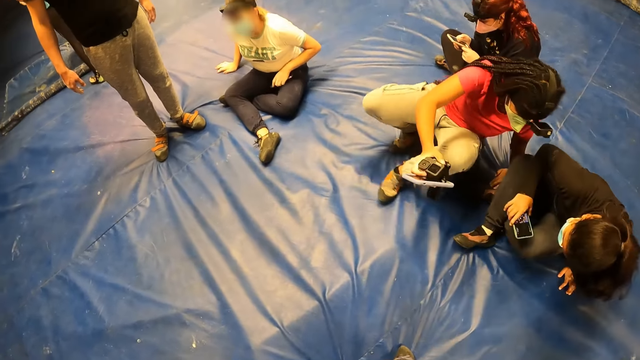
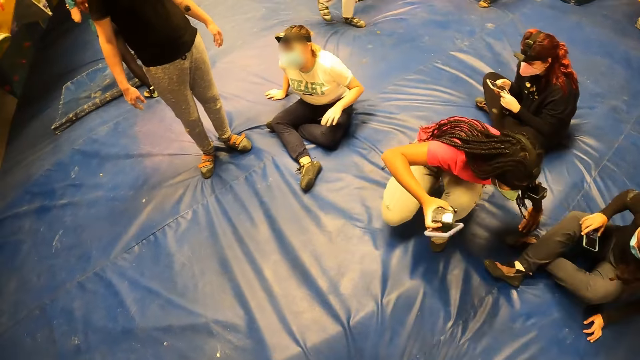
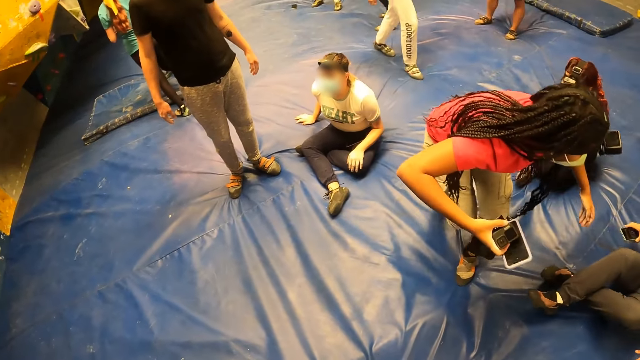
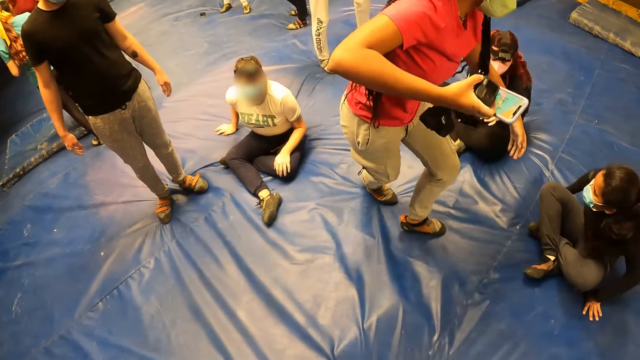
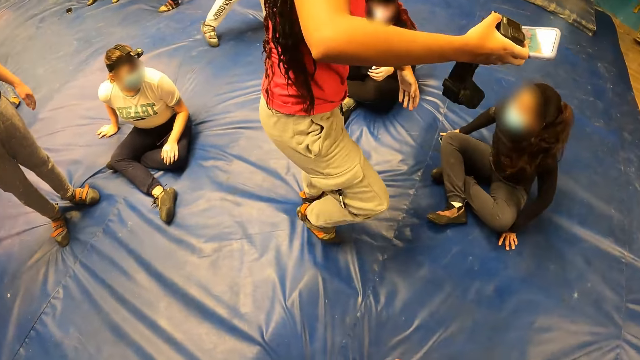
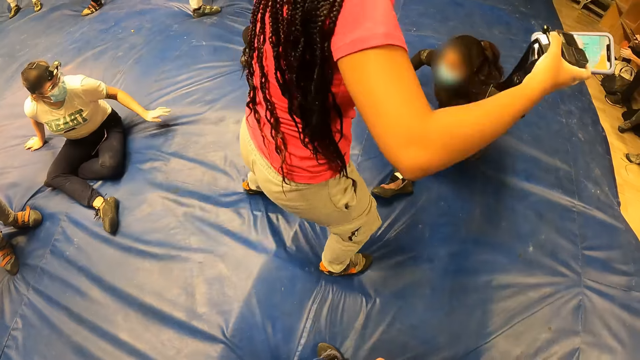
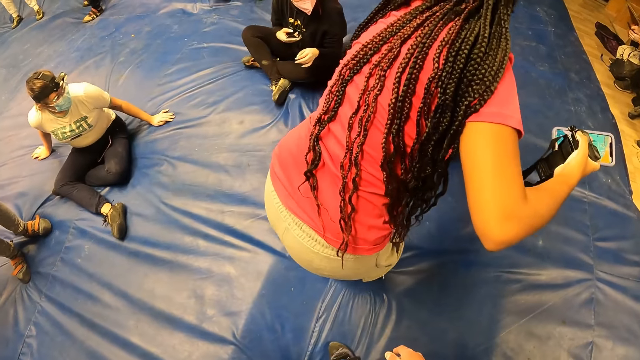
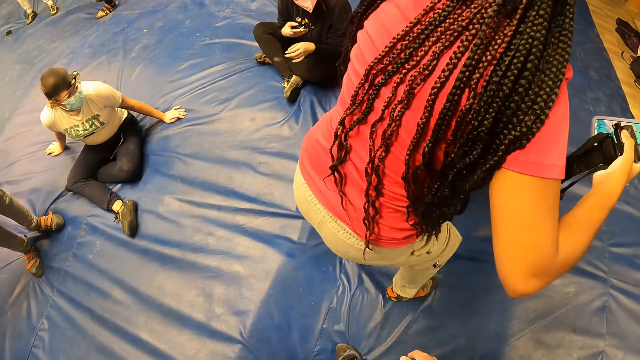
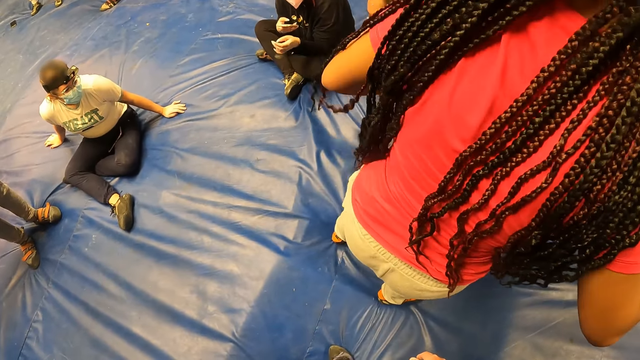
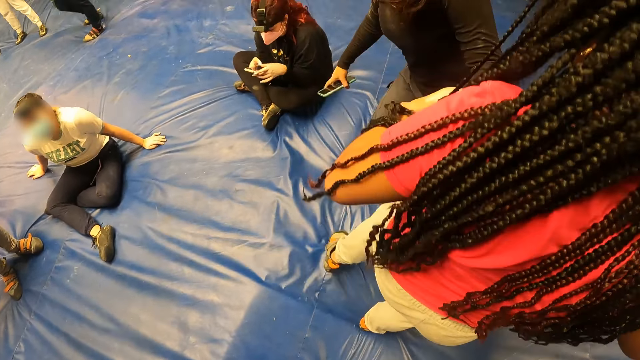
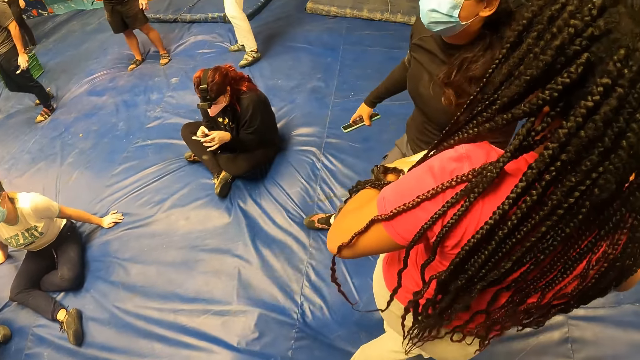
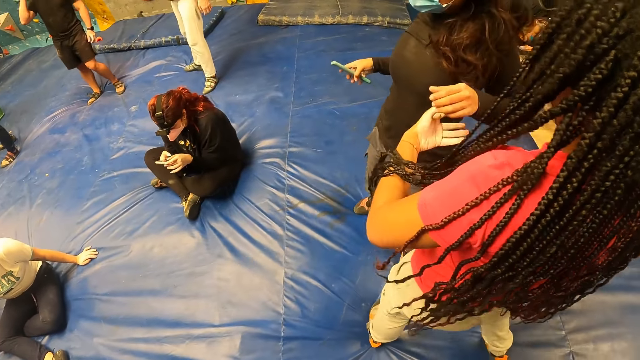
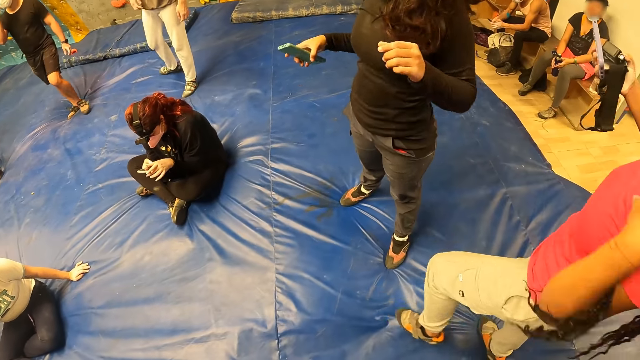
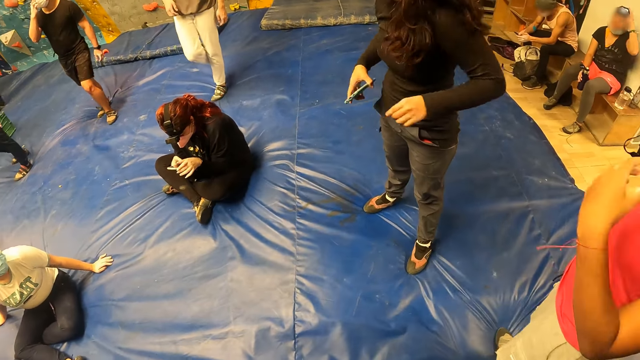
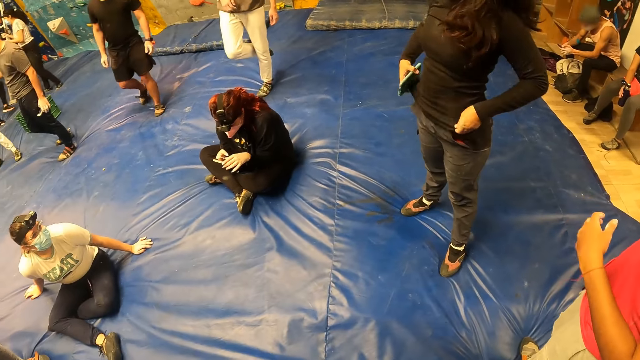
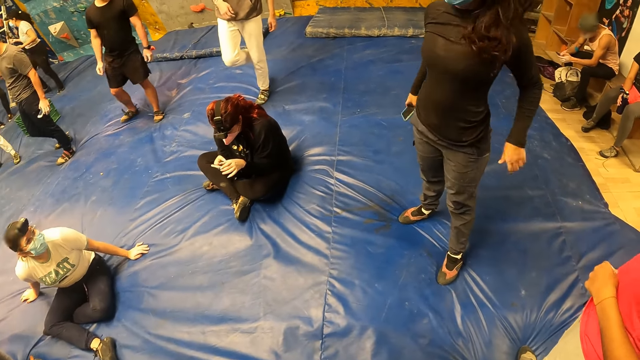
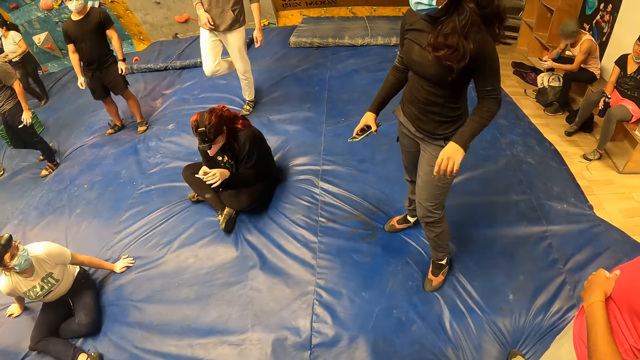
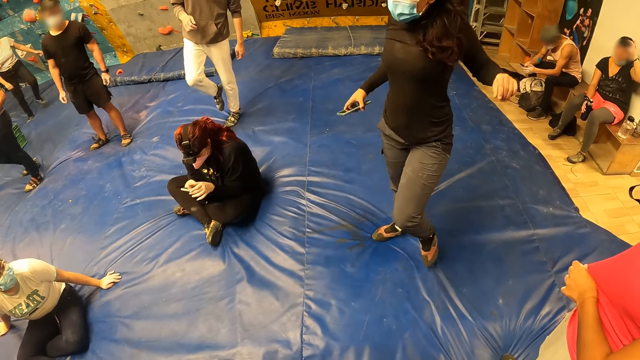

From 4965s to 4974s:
The woman stands from the crash pad. The woman folds both legs together. The woman assists another woman with her left hand. The woman holds the other woman's left hand. The first woman stands from the floor. A third woman adjusts the camera on her head with her left hand. The first woman stretches the body and stretches the cloth with both hands.

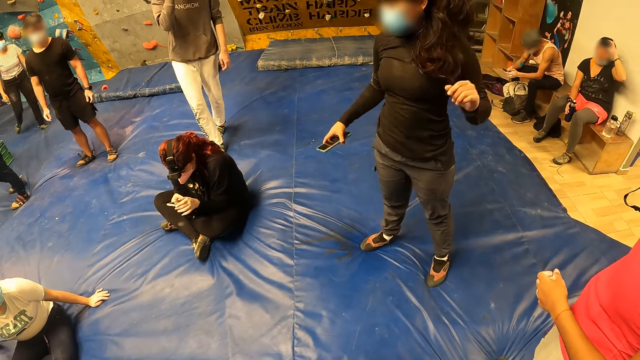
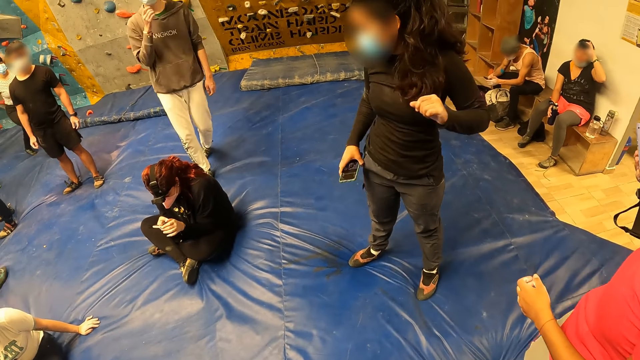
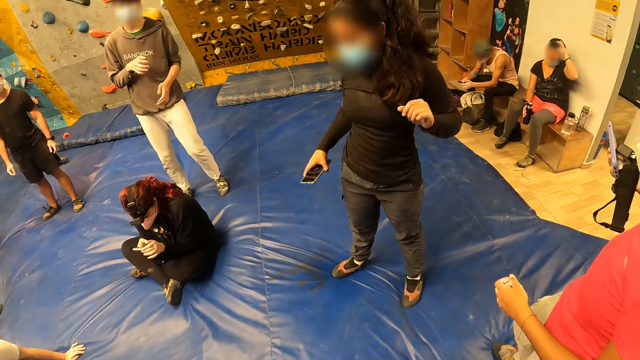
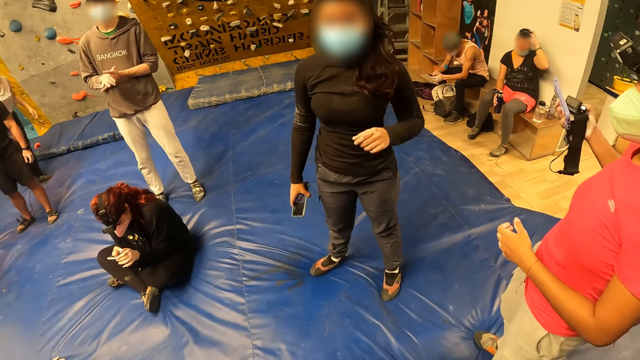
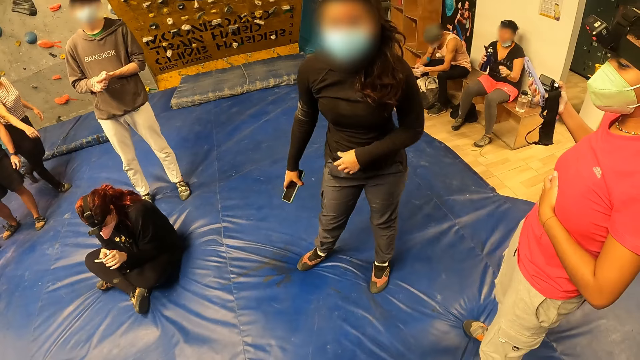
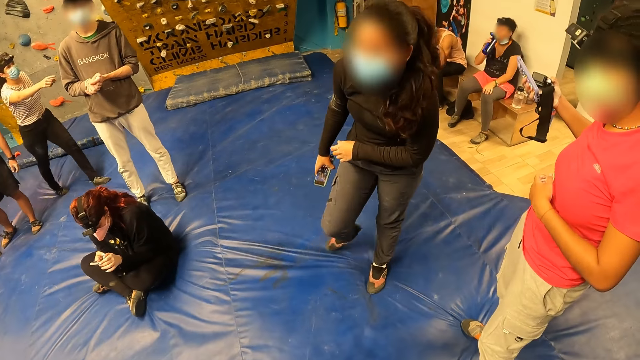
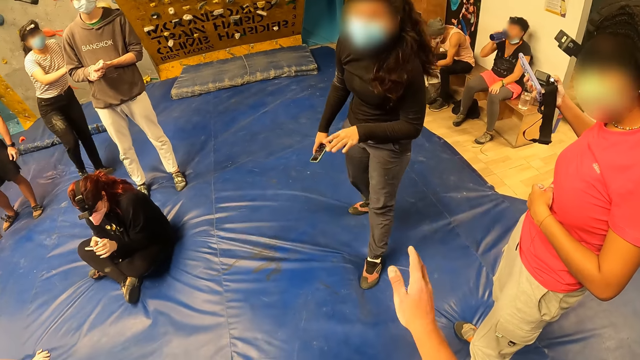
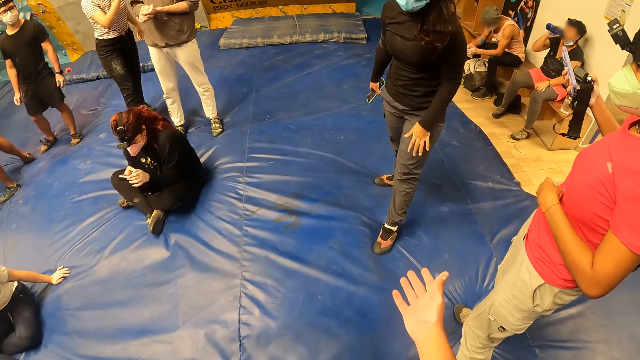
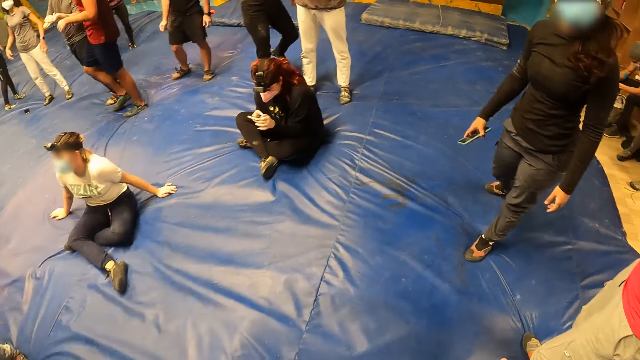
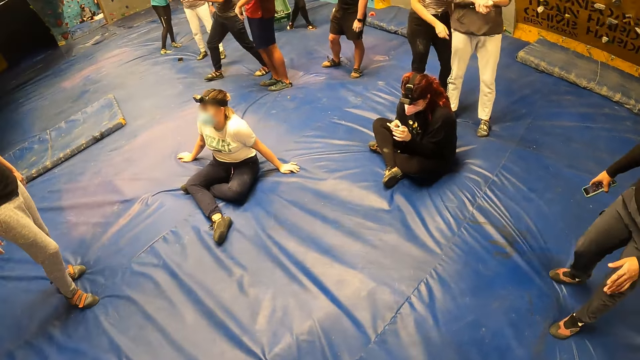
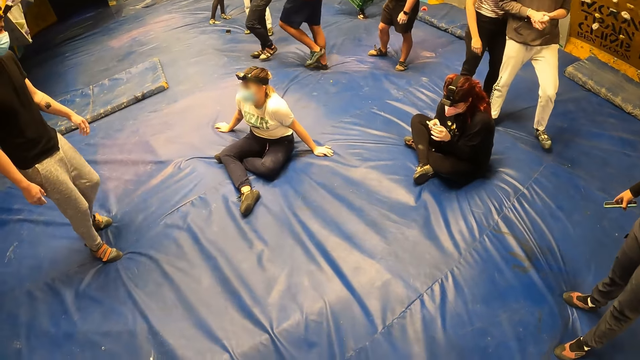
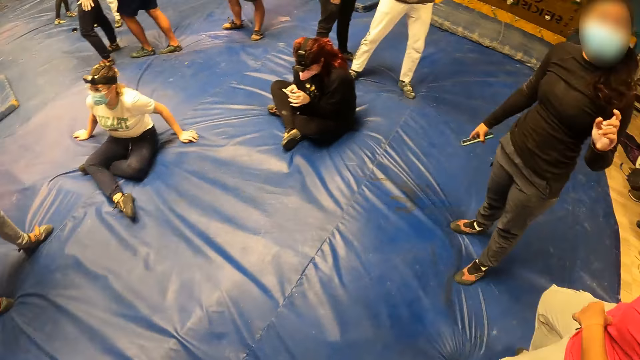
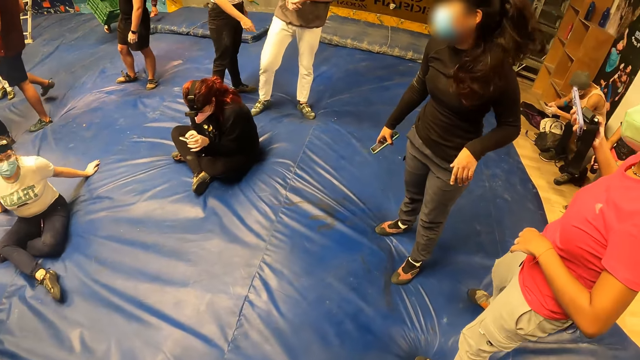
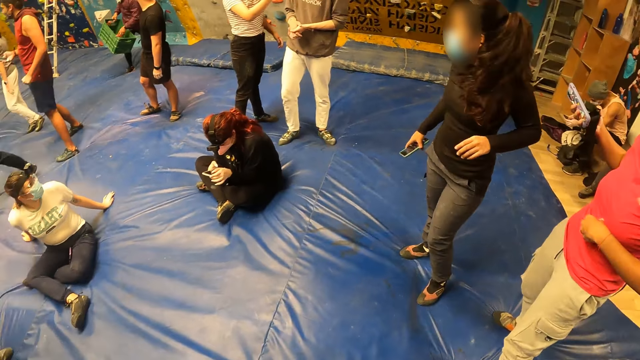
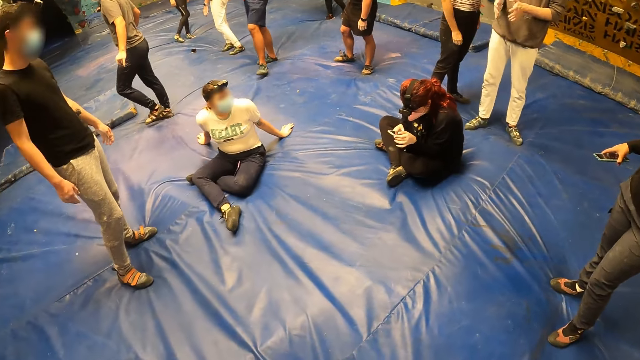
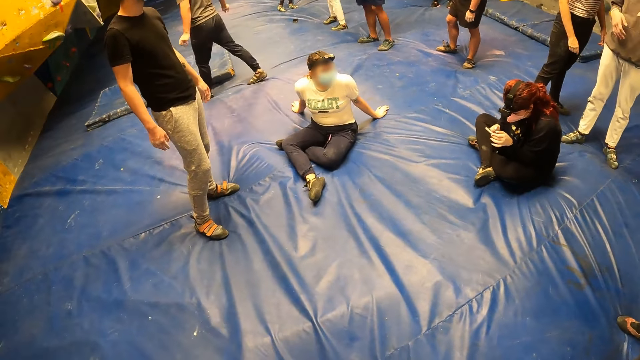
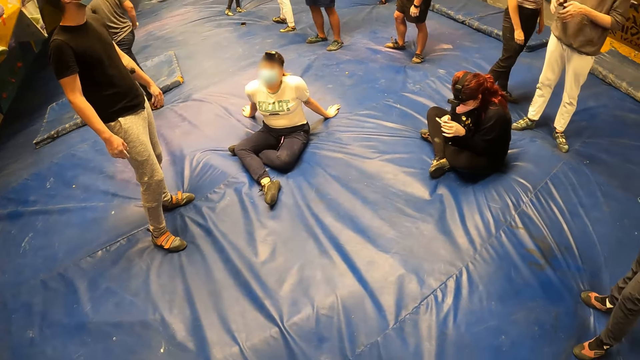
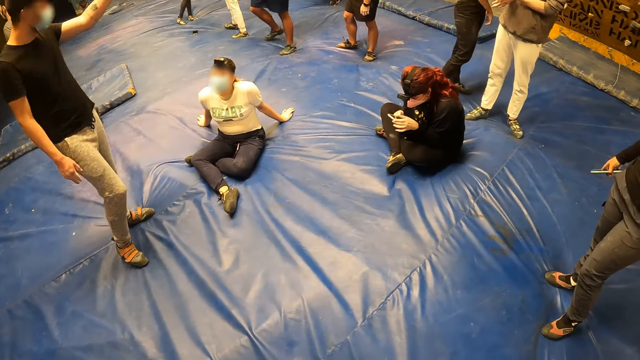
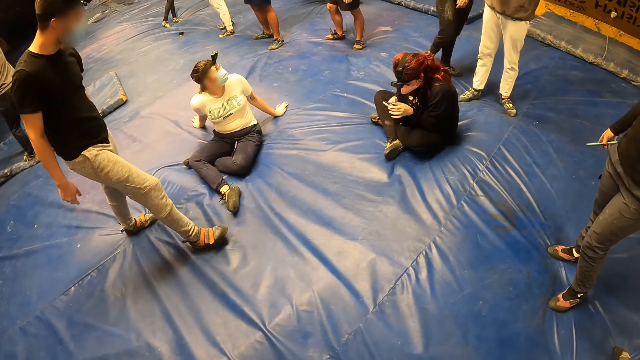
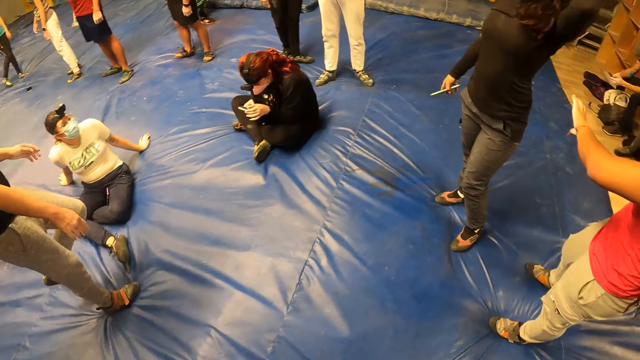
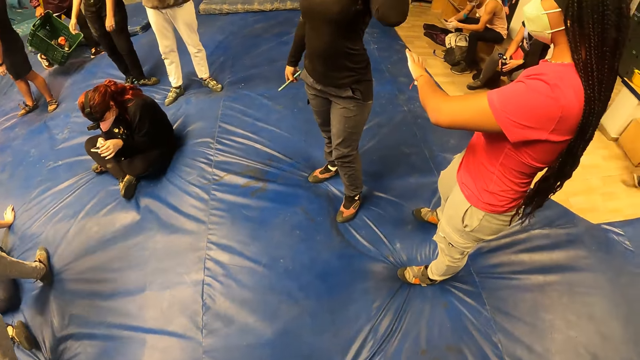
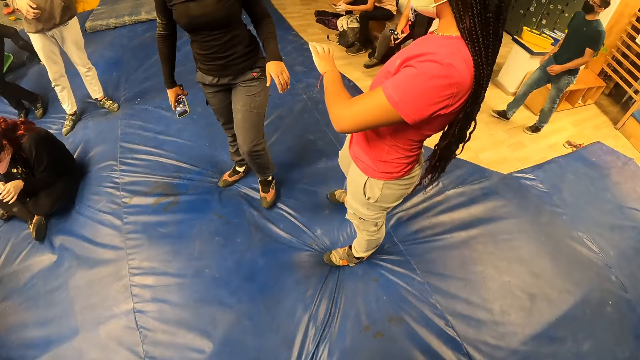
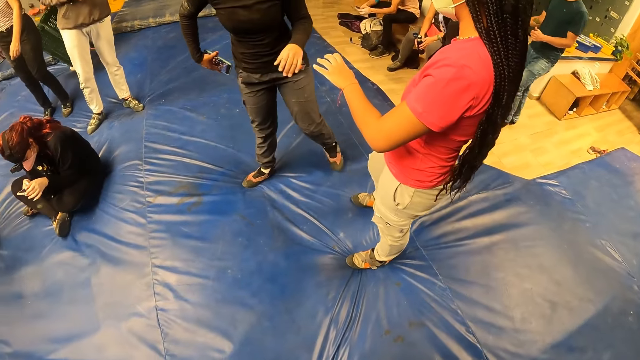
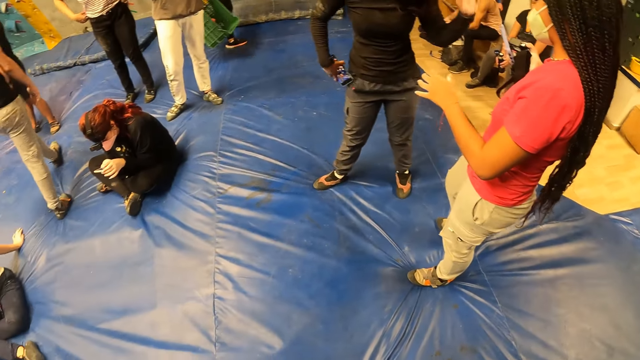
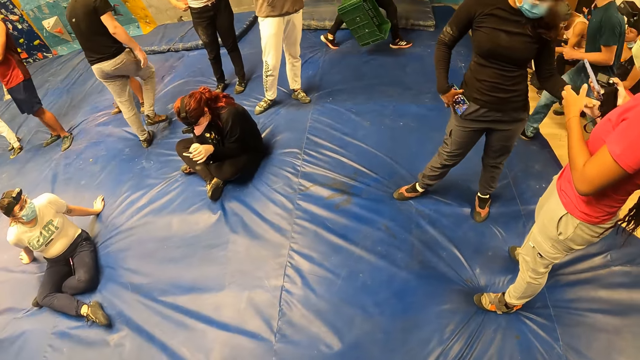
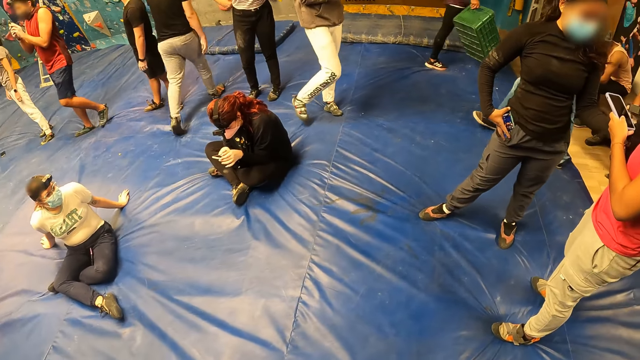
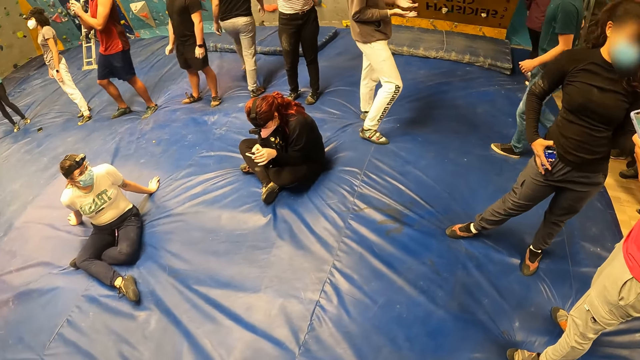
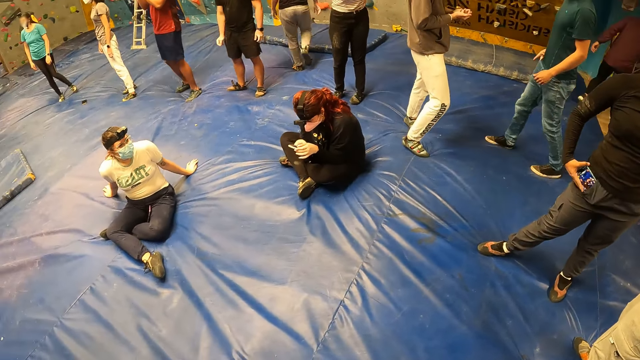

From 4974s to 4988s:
The woman stretches the body. The camera wearer looks at the woman. Another woman drinks from the black bottle in her right hand. The camera wearer interacts with the first woman. They raise their right hand towards the first woman. The first woman does a gesture with the left hand. The camera wearer looks around the activity room. They look at the first woman. They turn around the activity room. The first woman places the phone in her pocket with her right hand.
